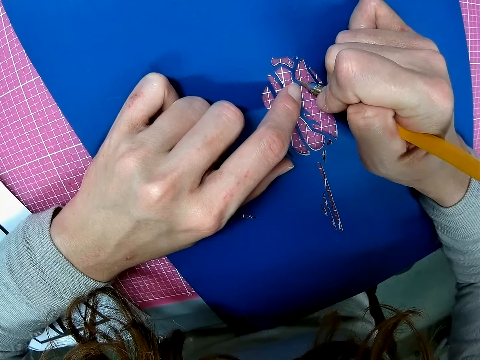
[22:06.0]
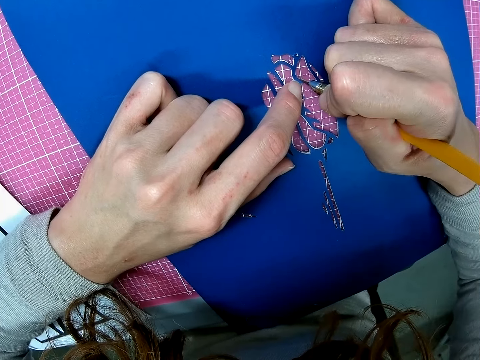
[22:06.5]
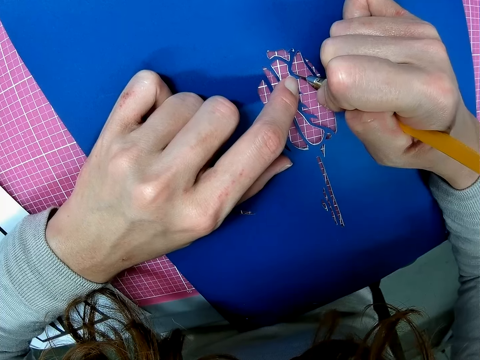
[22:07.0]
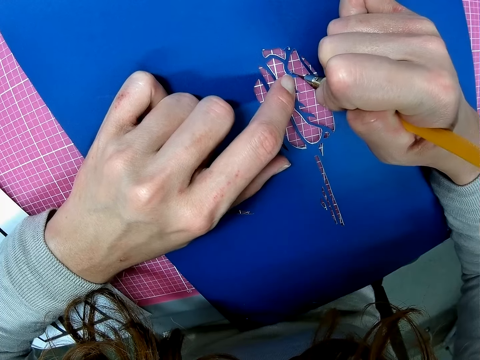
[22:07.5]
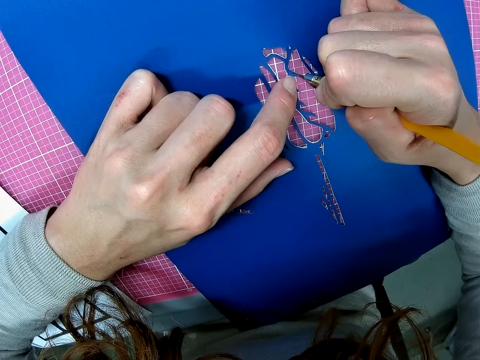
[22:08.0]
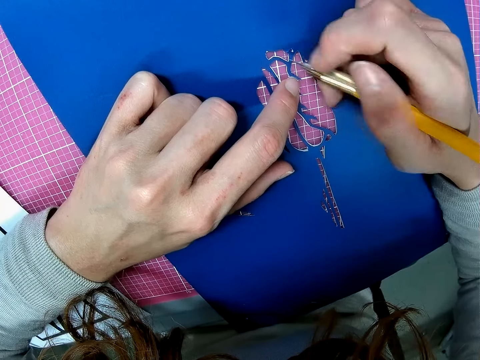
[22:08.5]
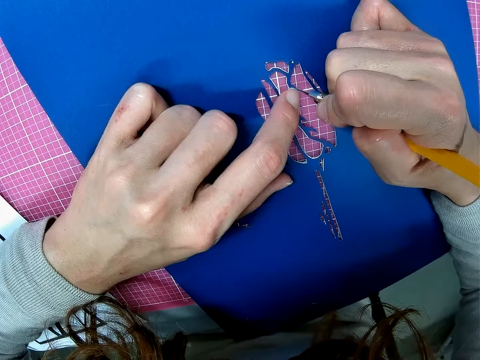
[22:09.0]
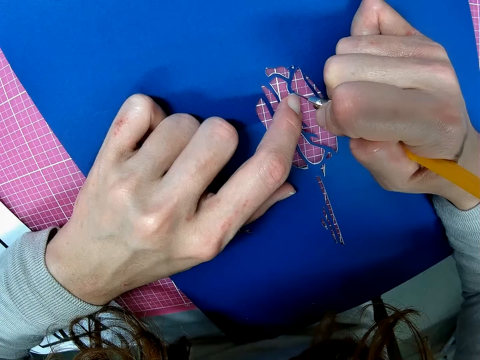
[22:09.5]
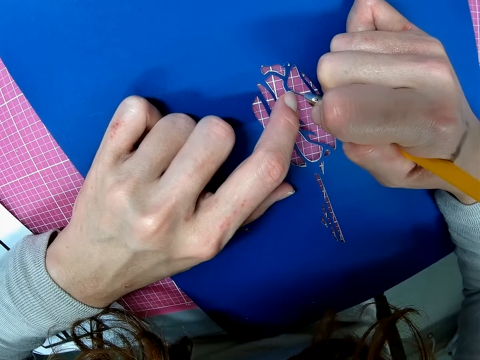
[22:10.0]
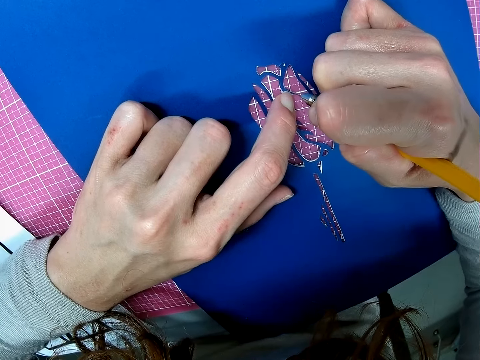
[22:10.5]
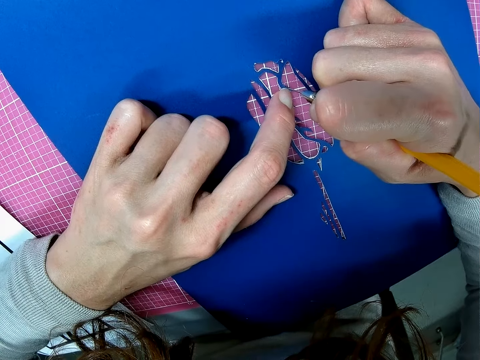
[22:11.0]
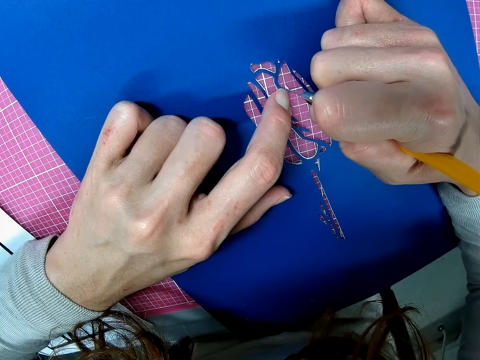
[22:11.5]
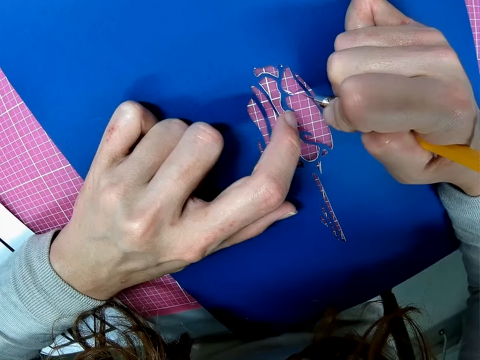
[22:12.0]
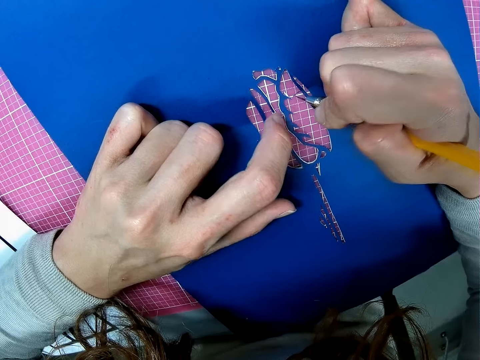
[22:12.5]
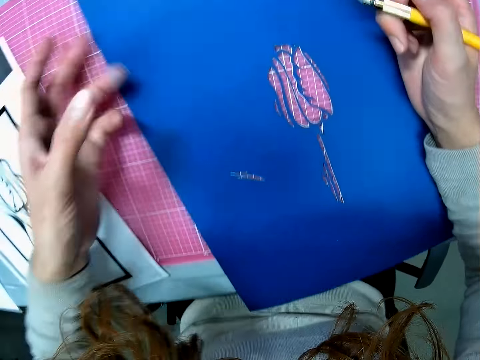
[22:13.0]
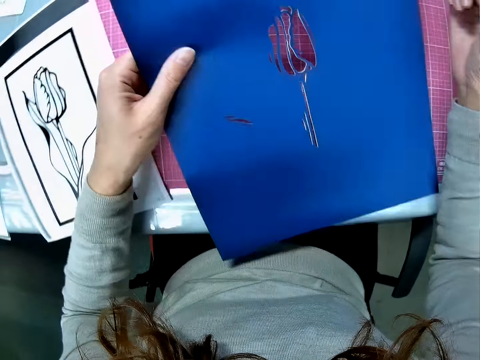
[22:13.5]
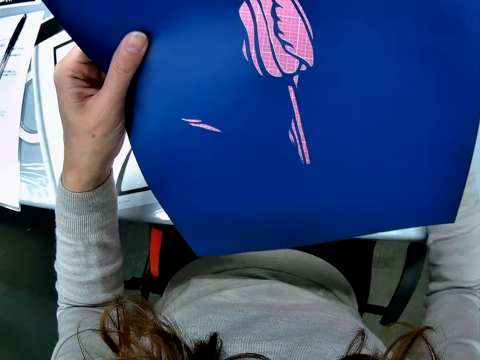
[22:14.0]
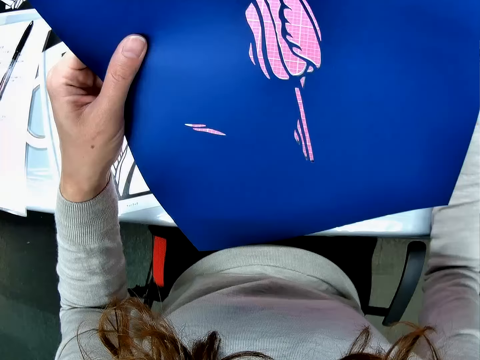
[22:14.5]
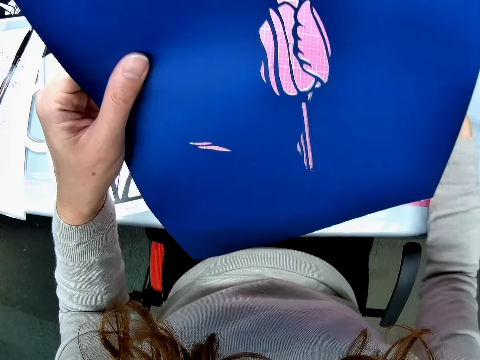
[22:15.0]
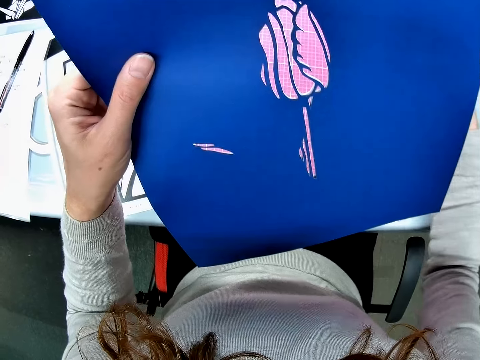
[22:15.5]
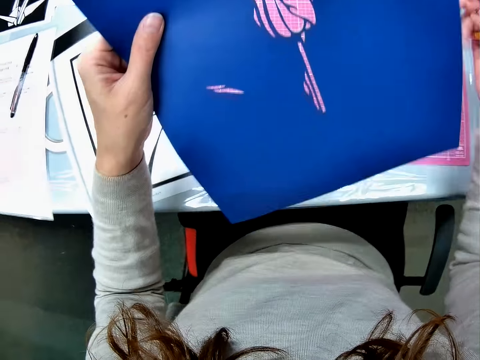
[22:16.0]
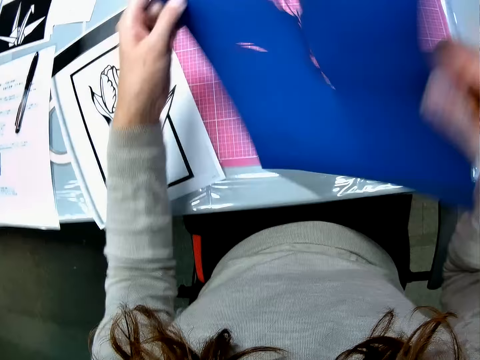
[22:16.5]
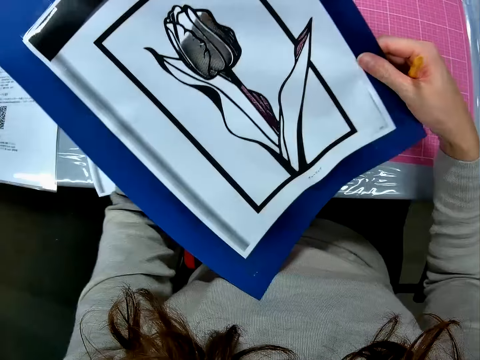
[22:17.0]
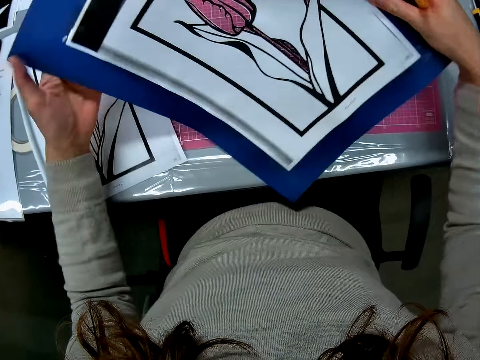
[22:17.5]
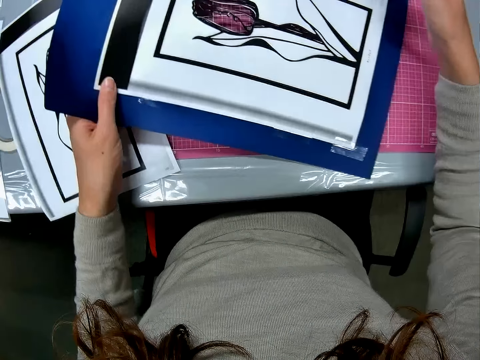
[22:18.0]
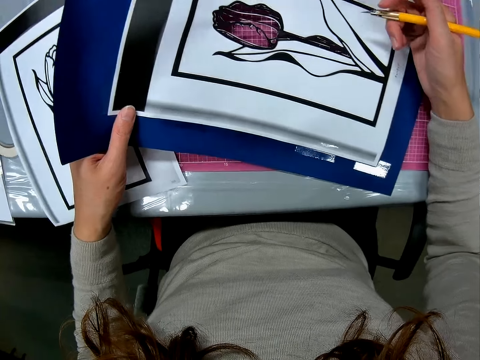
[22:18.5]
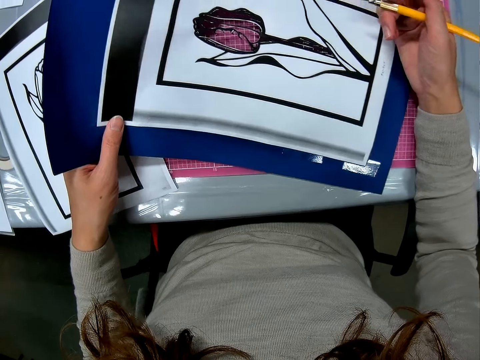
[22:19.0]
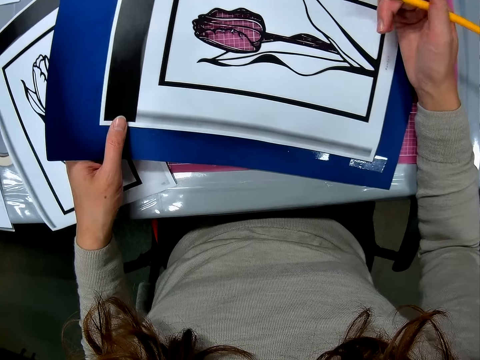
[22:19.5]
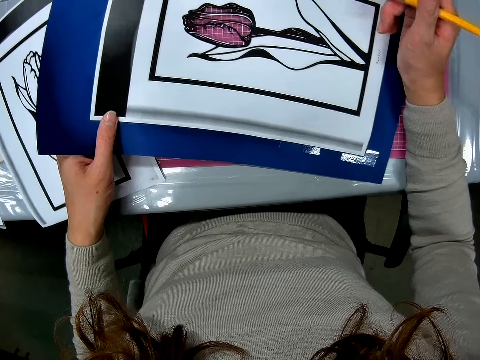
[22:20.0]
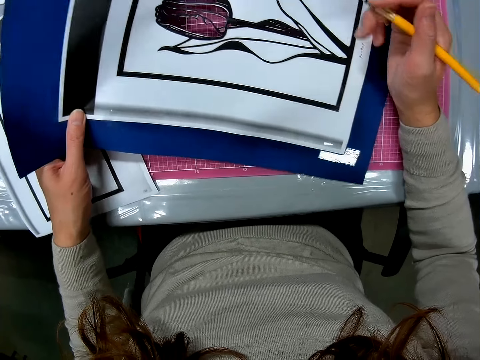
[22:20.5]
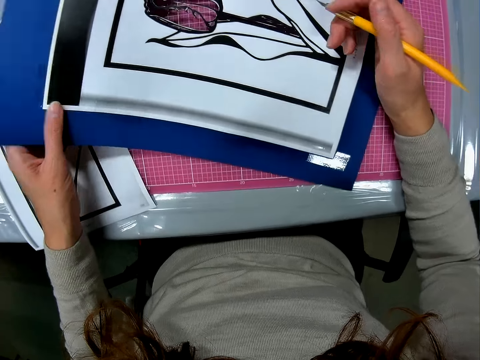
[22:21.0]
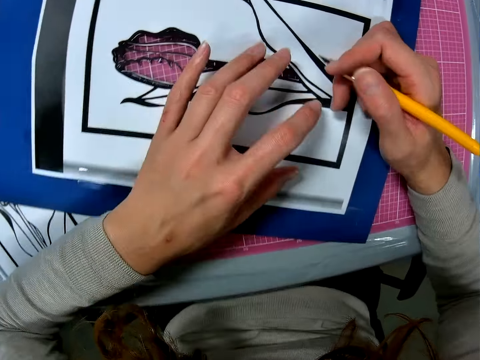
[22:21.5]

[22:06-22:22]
The camera wearer cuts the paperboard or paper using the scalpel. She looks at the paperboard. She holds the paper in her hands. She turns the paper in her hands. She puts down the paperboard. She looks at the paperboard.

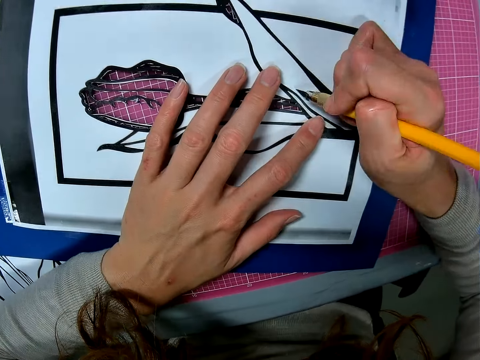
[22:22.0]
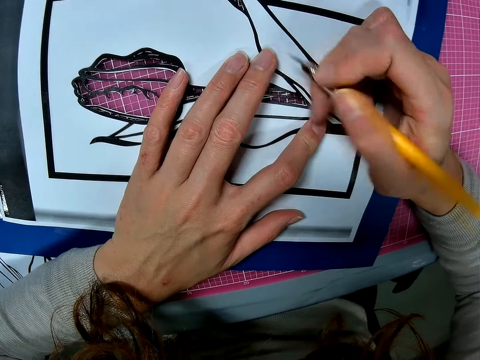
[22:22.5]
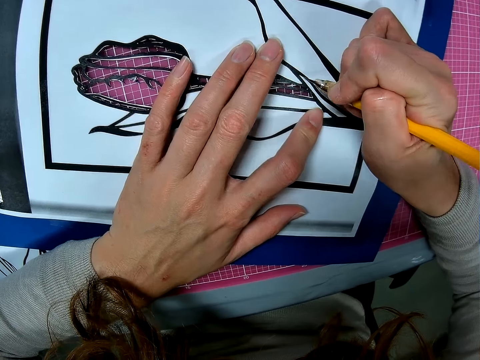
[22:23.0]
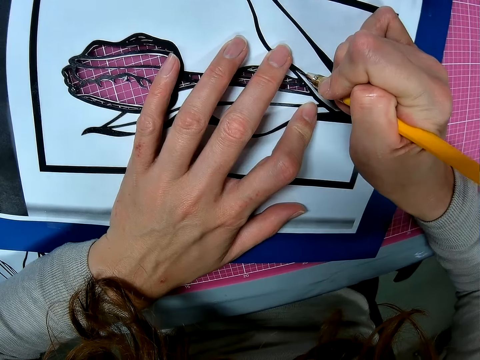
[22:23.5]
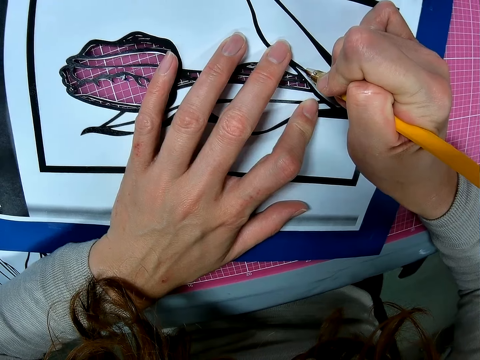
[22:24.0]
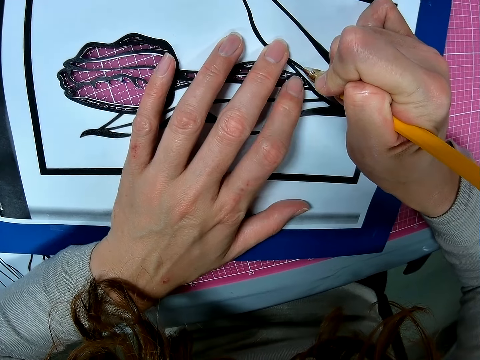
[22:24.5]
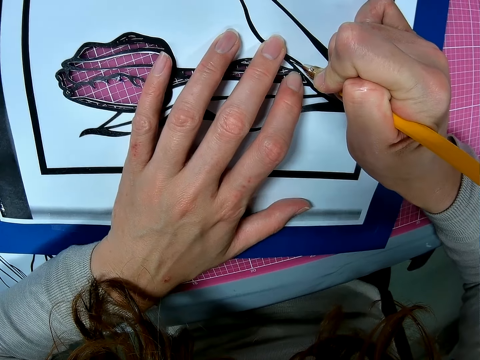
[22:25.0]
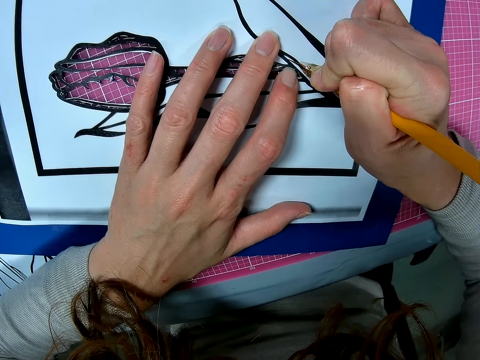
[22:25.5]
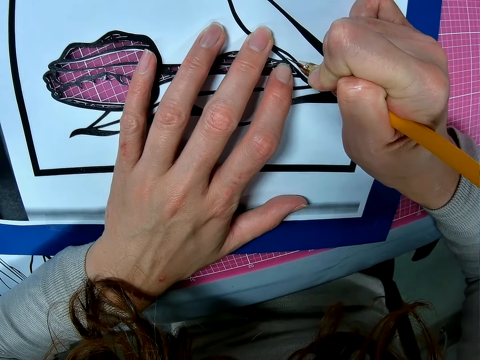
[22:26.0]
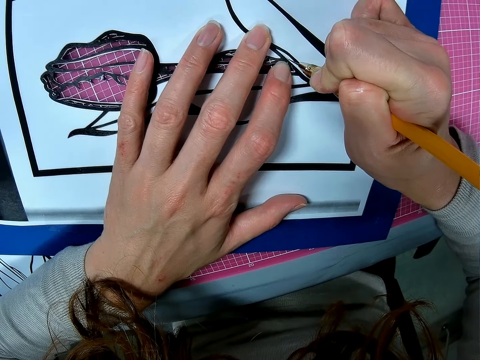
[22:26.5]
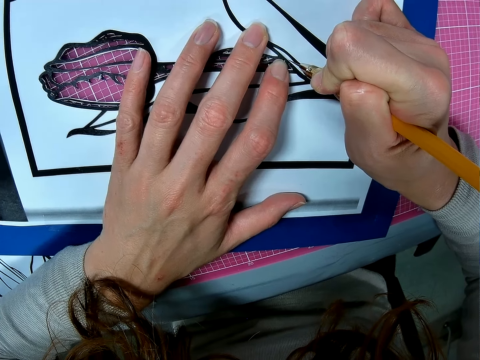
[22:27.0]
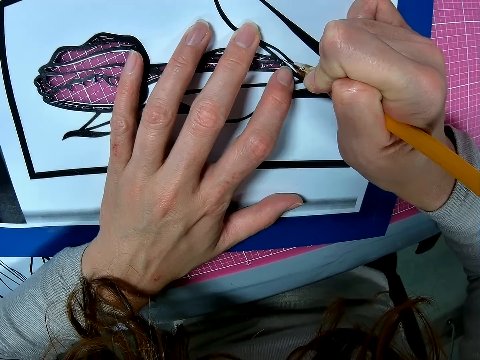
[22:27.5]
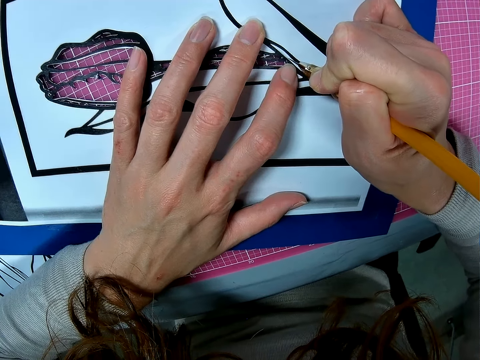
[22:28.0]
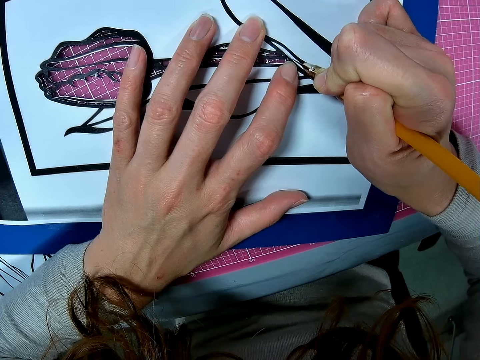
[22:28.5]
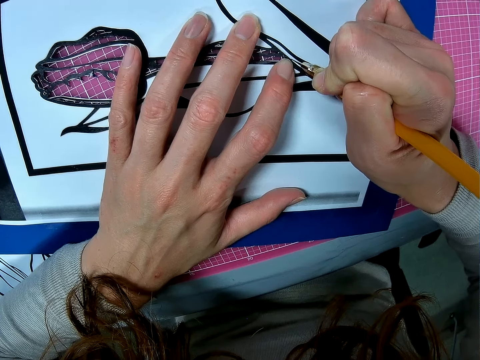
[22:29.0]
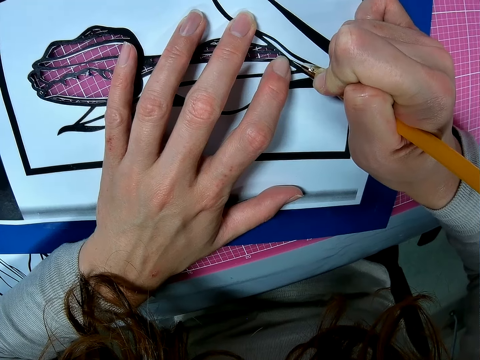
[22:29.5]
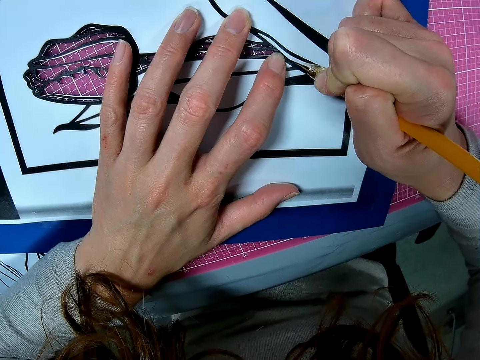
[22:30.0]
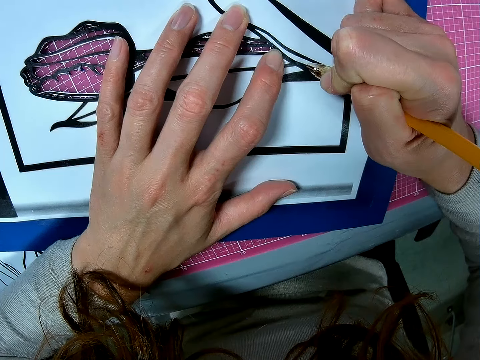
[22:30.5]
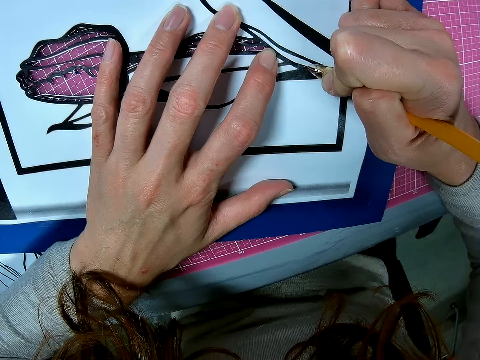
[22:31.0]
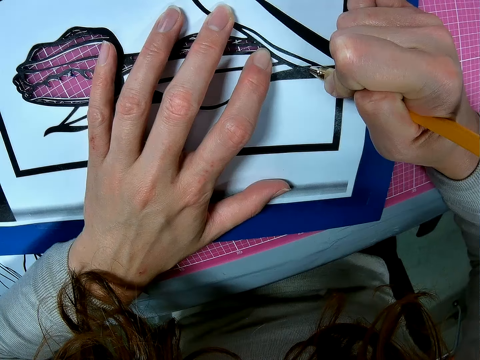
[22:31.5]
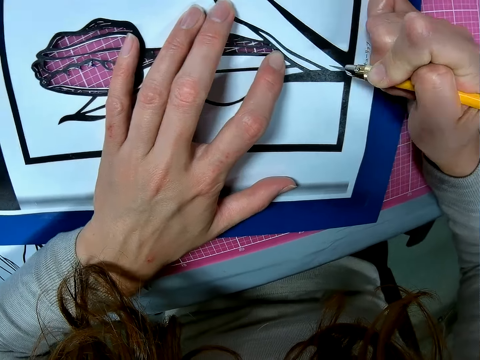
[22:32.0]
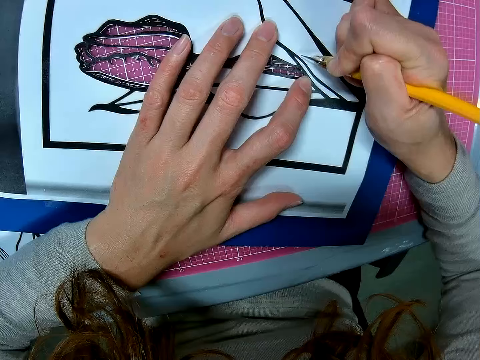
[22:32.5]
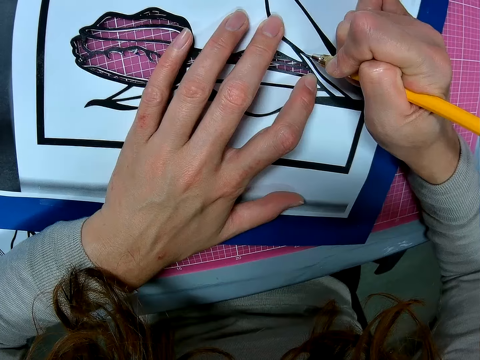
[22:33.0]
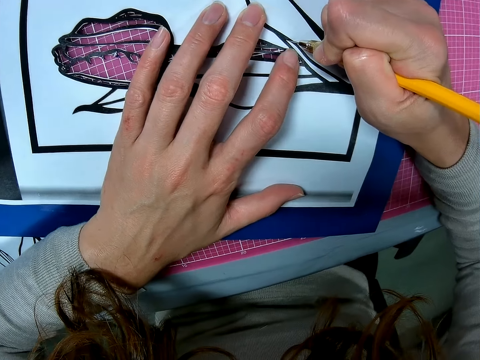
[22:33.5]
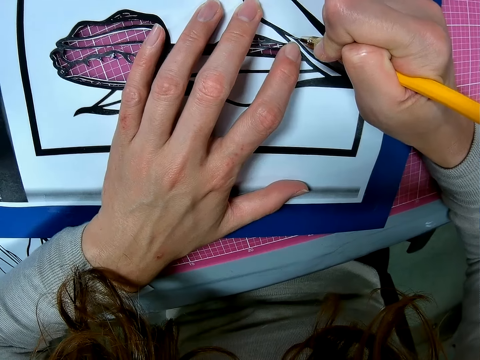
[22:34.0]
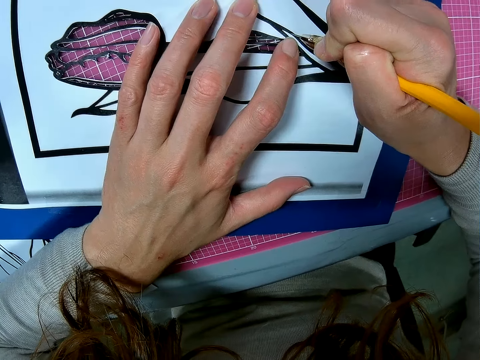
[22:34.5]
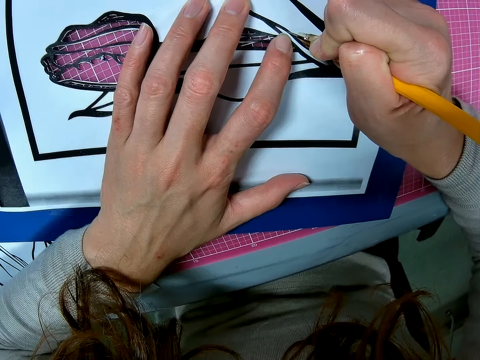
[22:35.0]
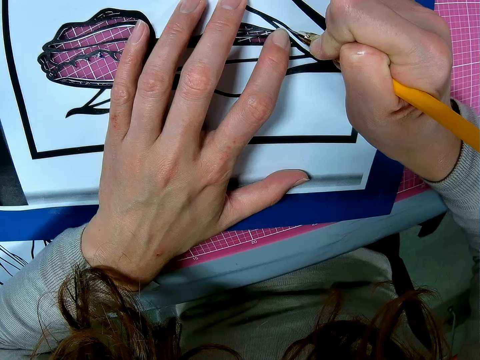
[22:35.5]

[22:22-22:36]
The camera wearer places the paper on the table. They cut the paperboard using the scalpel.
